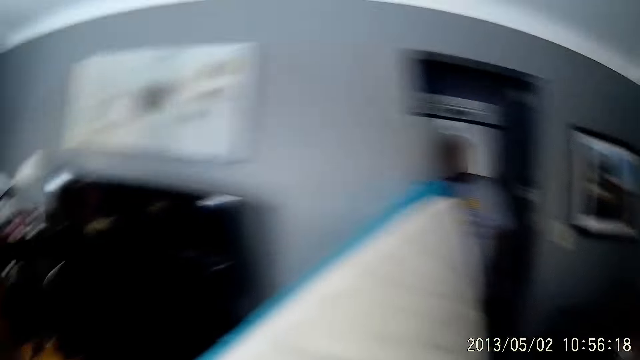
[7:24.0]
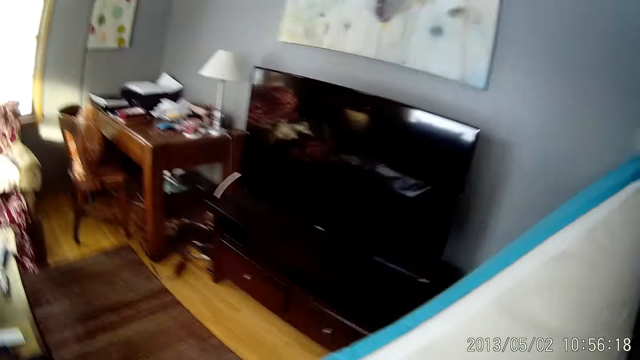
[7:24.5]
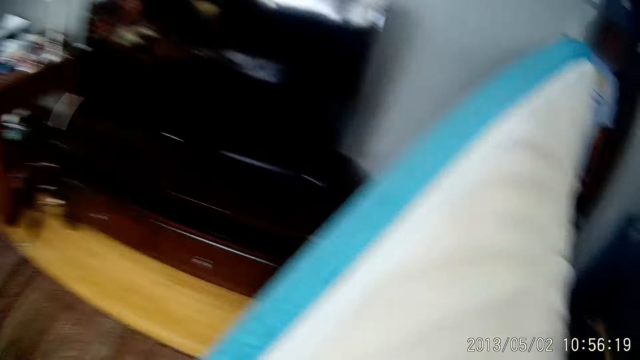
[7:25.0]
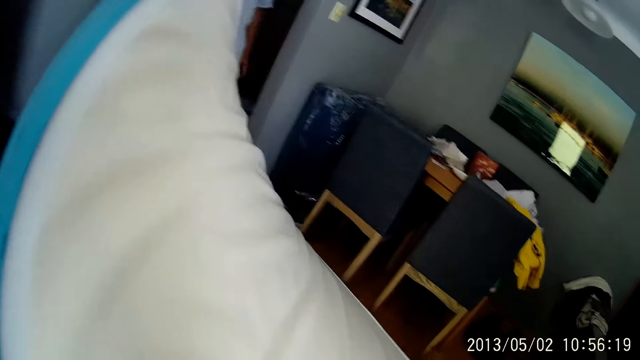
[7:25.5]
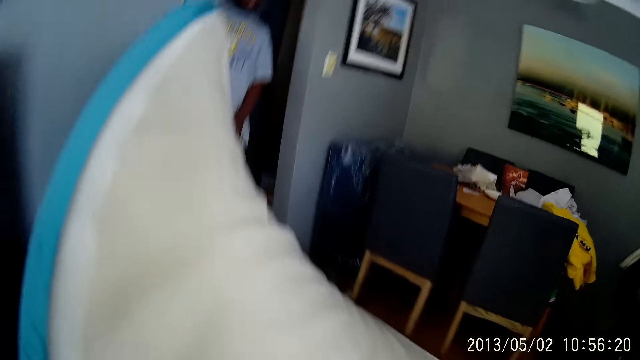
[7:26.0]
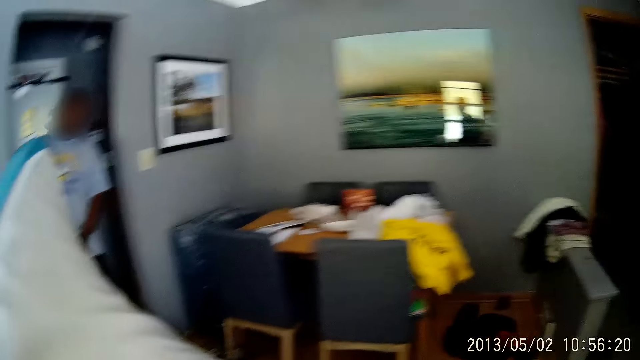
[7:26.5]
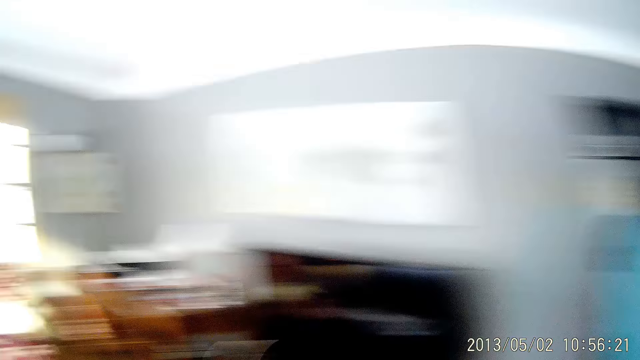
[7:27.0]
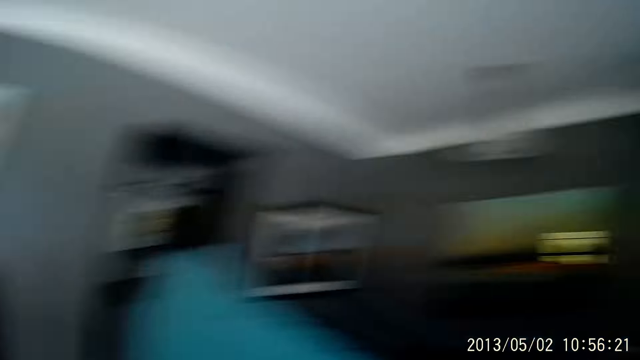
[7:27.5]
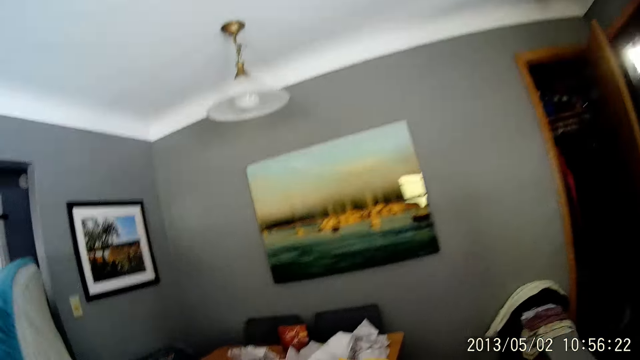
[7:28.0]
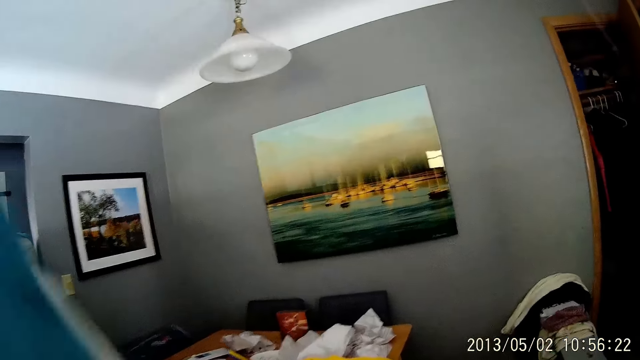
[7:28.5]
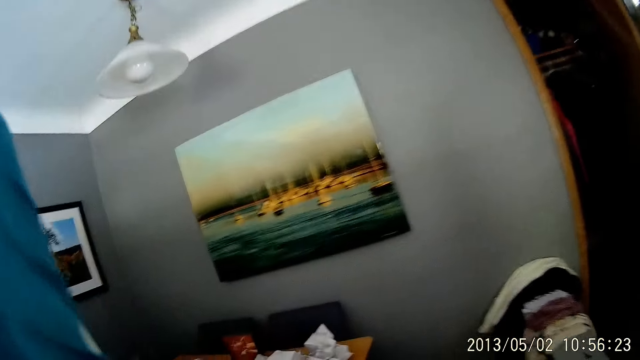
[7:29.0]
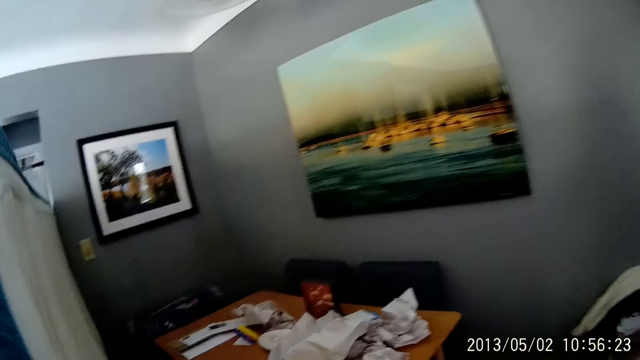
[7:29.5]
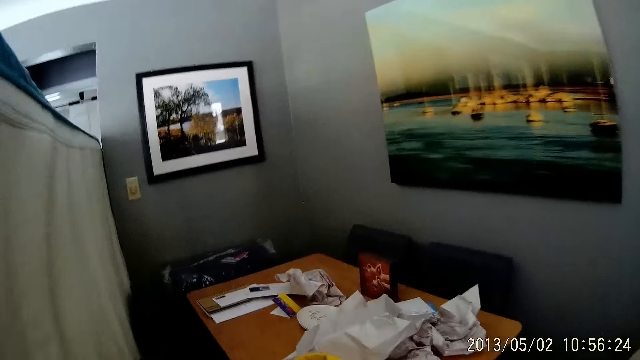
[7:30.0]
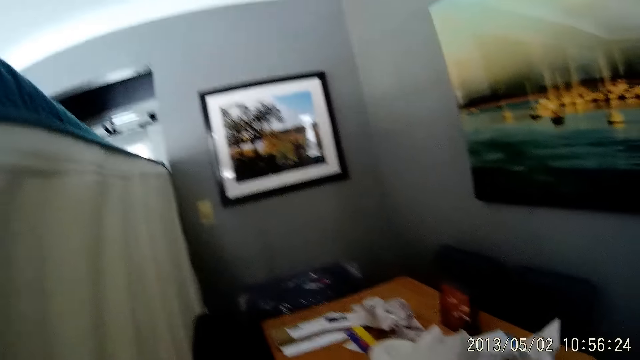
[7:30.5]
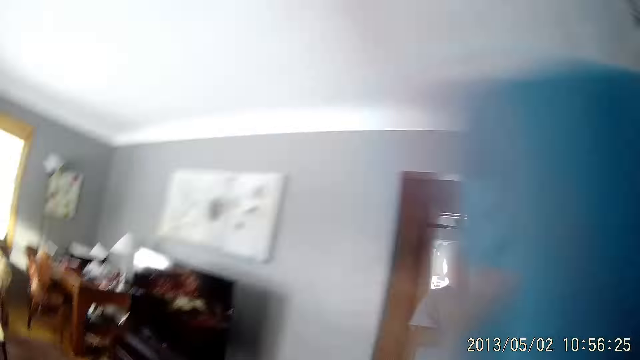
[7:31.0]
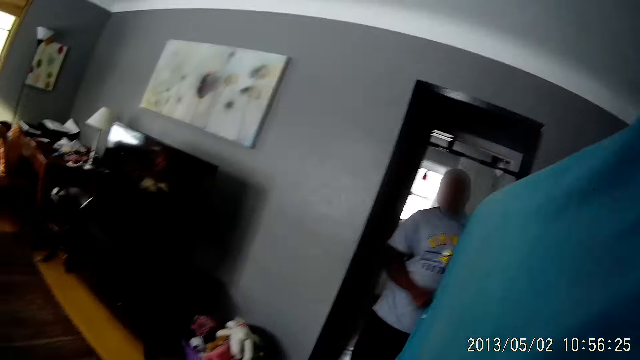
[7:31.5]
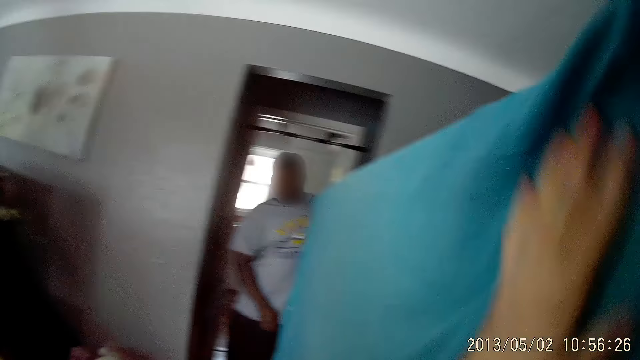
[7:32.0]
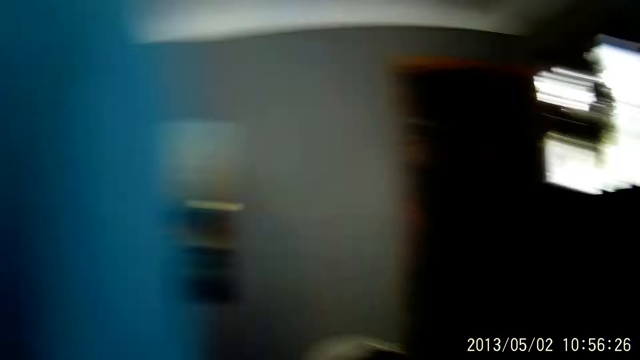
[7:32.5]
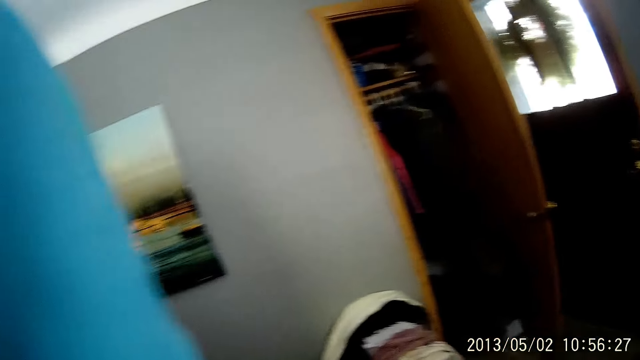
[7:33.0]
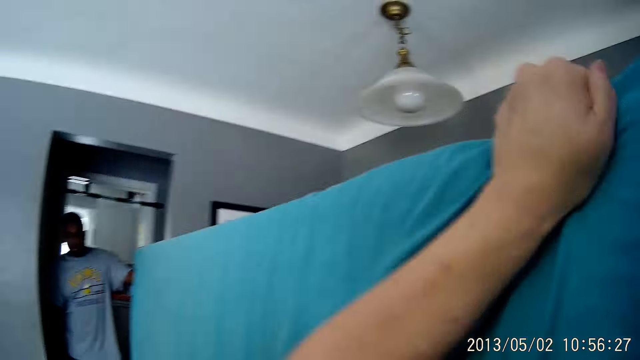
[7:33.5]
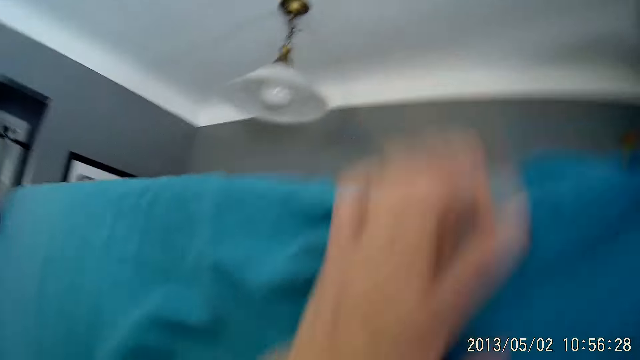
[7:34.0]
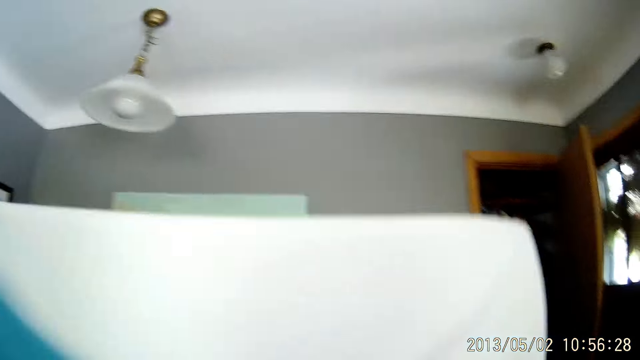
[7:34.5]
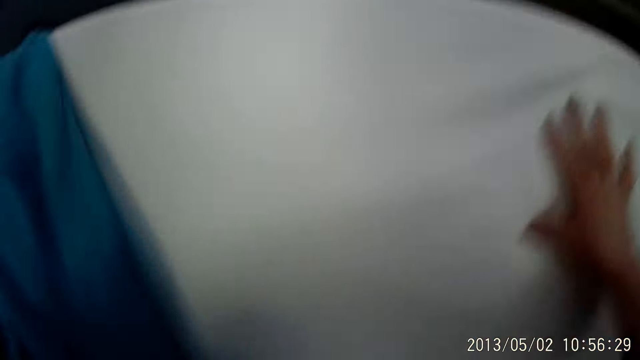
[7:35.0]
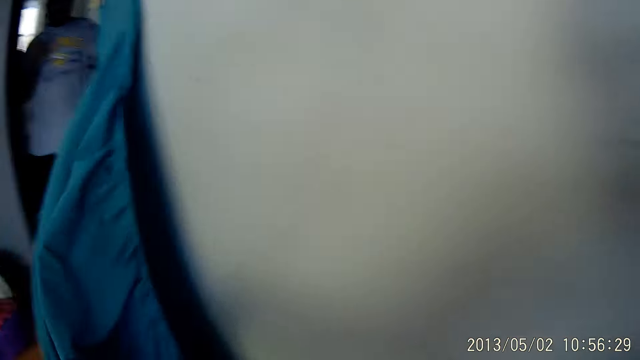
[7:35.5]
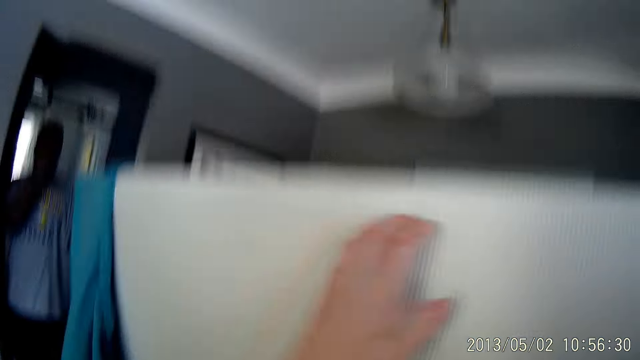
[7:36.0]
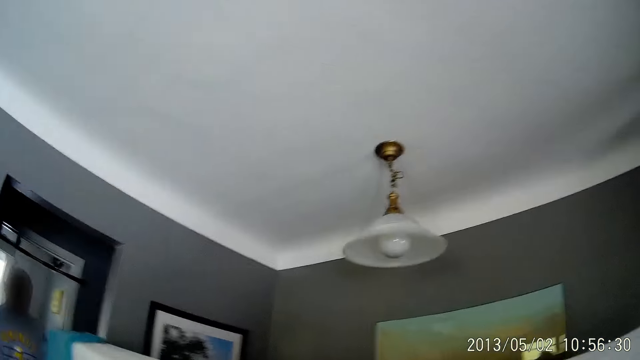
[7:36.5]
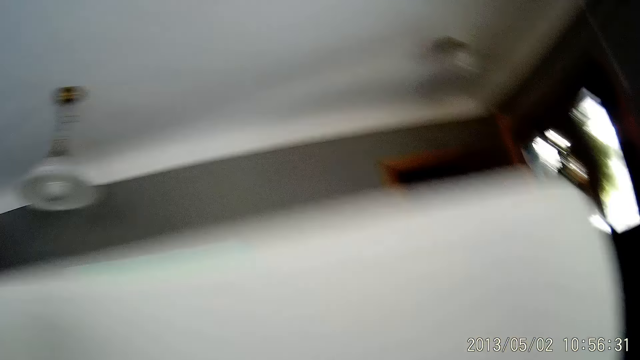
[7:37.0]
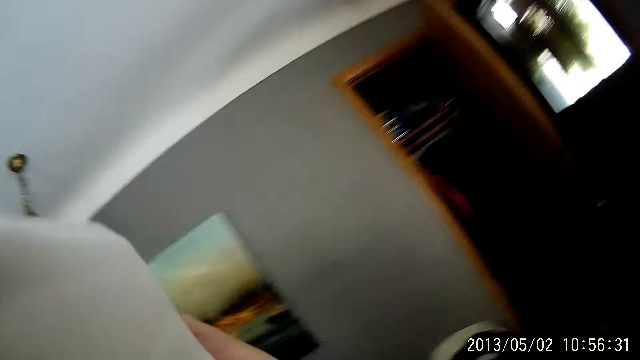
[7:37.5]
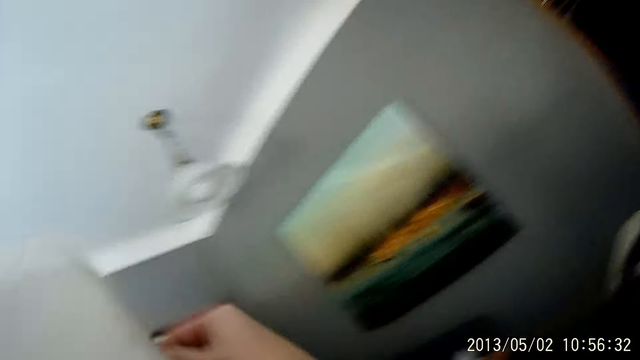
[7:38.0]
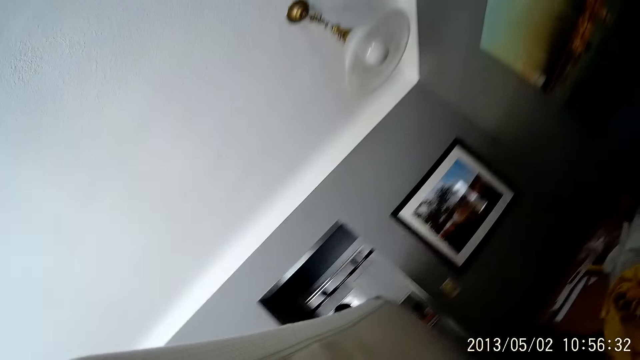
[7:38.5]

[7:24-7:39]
The camera wearer removes the foam cover from the mattress with both hands. They touch the mattress. They touch the mattress again.

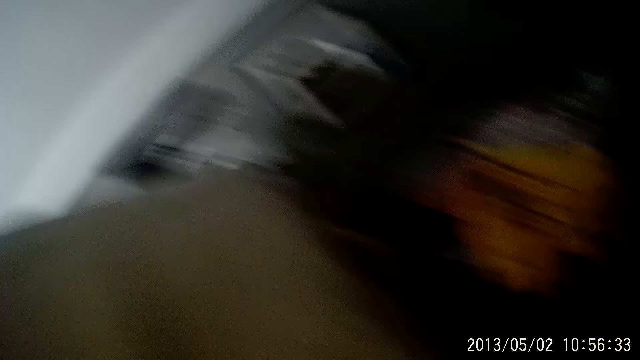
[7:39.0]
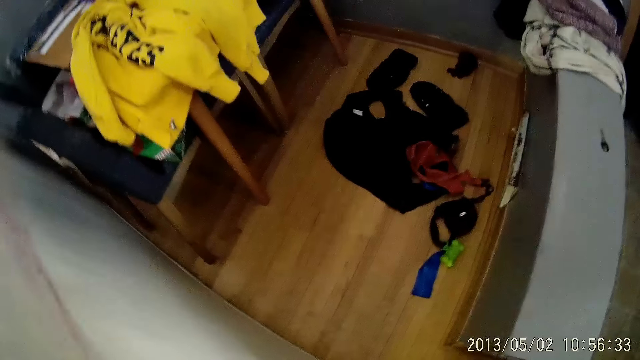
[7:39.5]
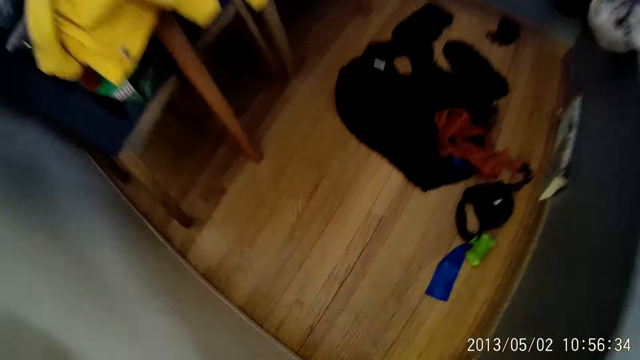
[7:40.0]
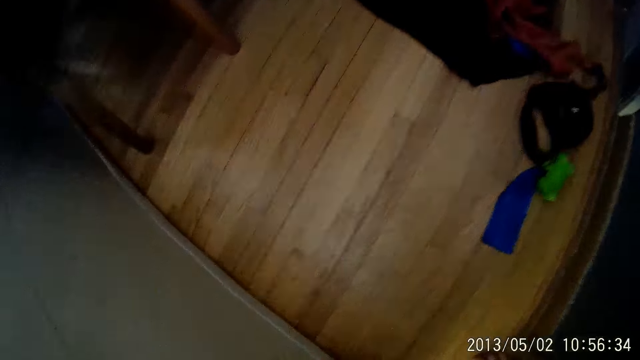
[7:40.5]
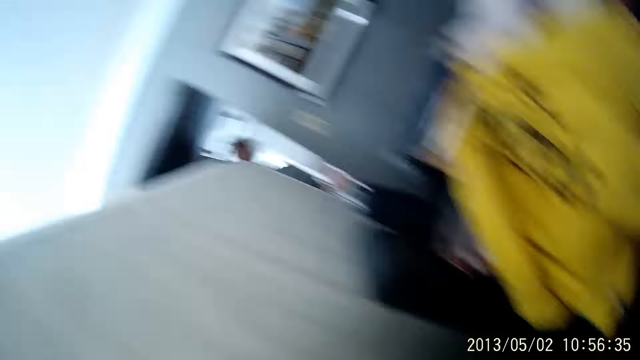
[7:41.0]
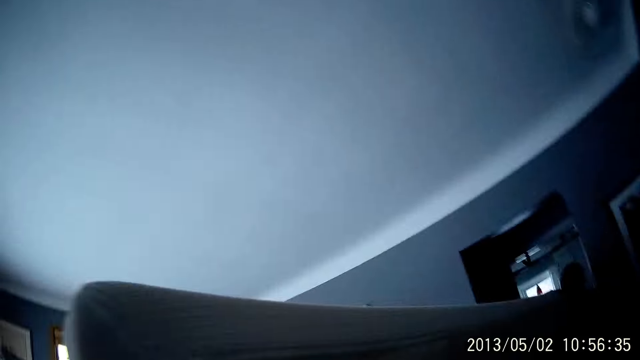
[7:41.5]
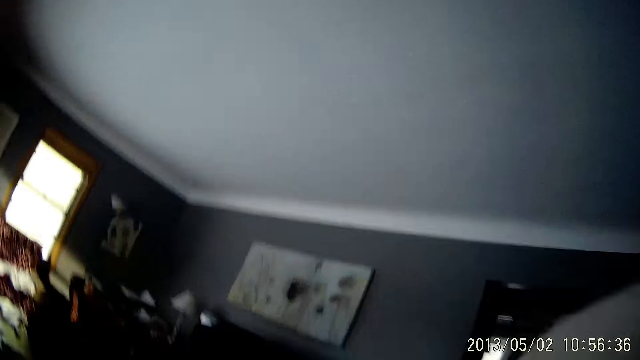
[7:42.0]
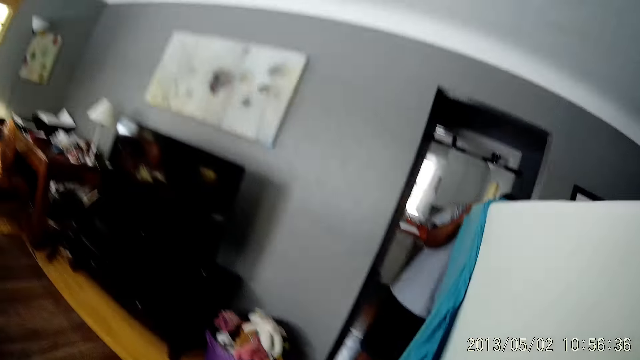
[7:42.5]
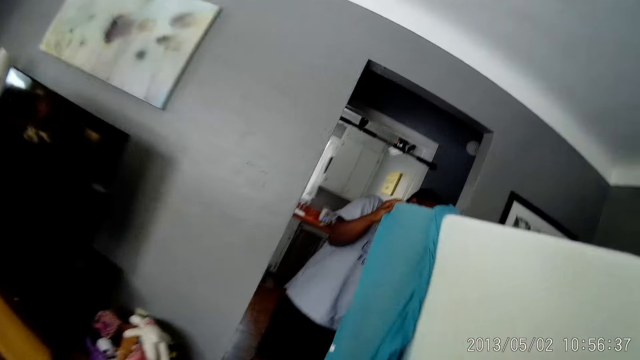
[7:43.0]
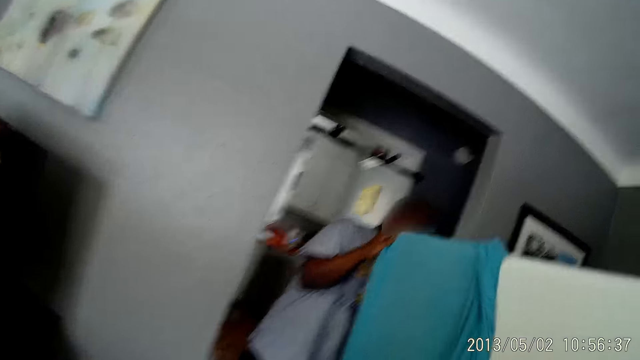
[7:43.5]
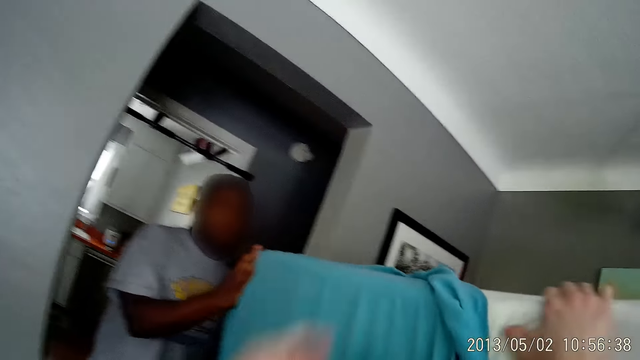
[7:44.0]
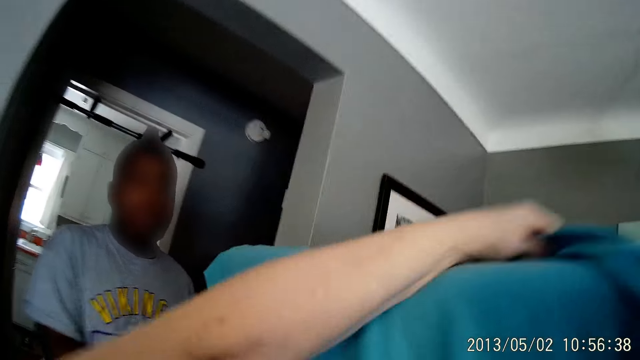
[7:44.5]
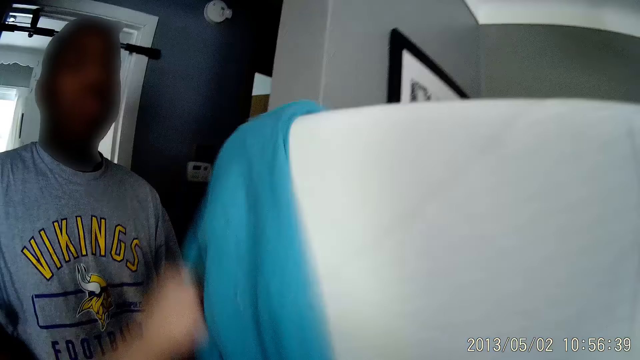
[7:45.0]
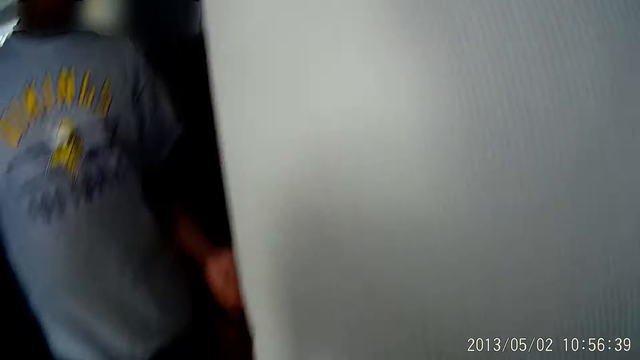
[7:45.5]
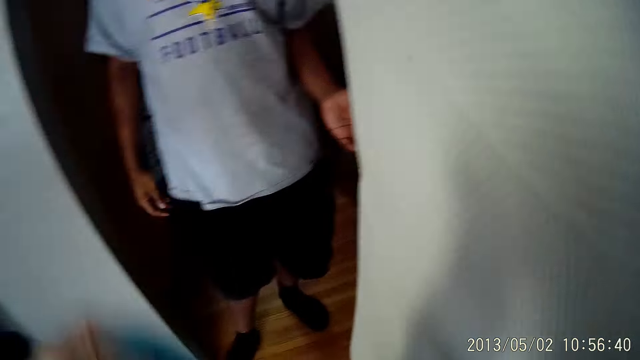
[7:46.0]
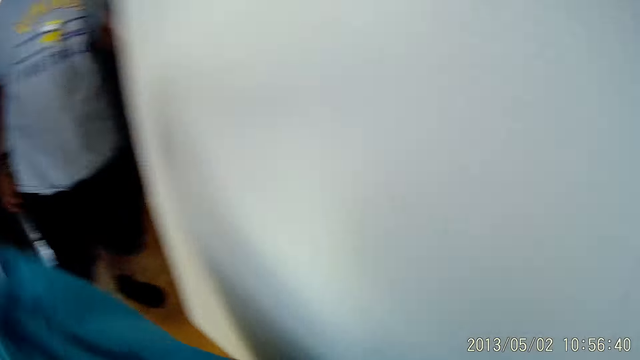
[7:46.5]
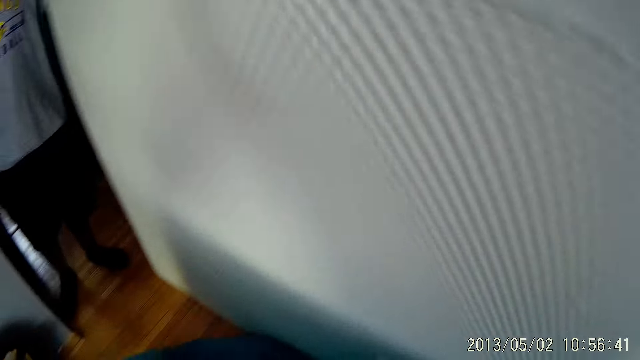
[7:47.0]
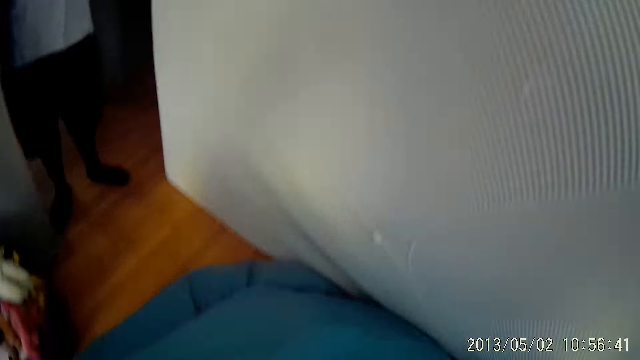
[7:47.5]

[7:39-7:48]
The camera wearer removes the mattress cover.
